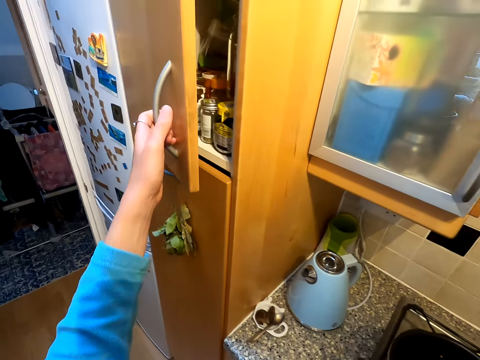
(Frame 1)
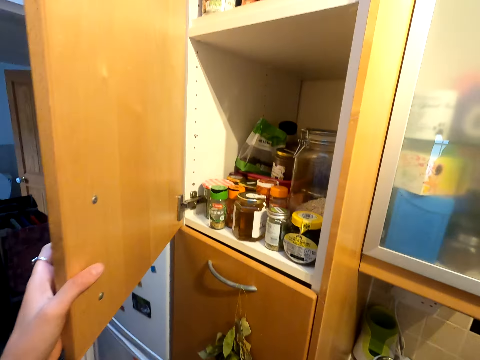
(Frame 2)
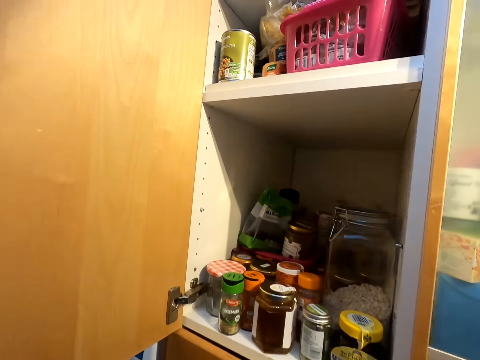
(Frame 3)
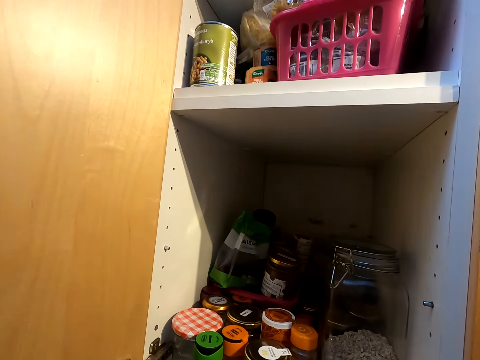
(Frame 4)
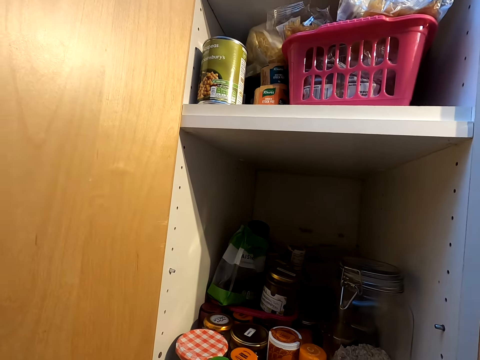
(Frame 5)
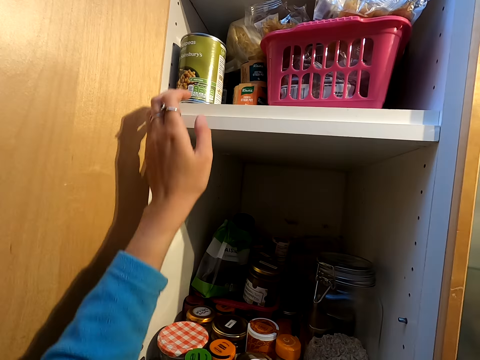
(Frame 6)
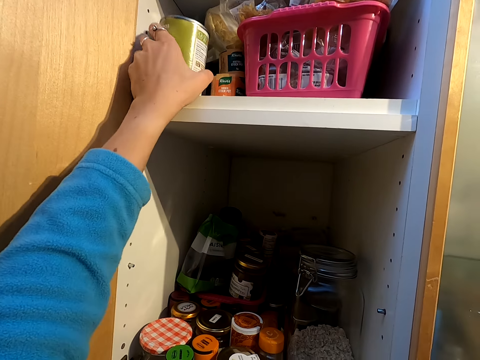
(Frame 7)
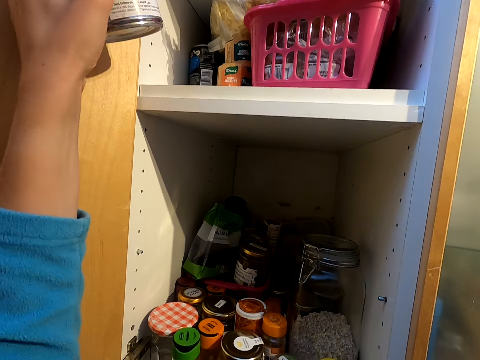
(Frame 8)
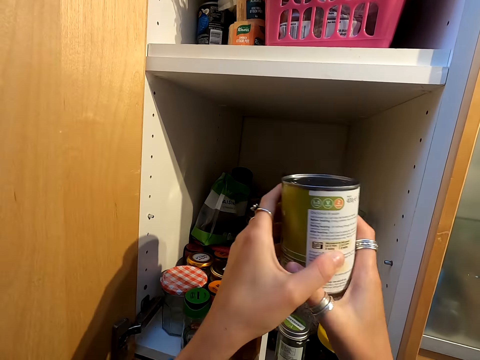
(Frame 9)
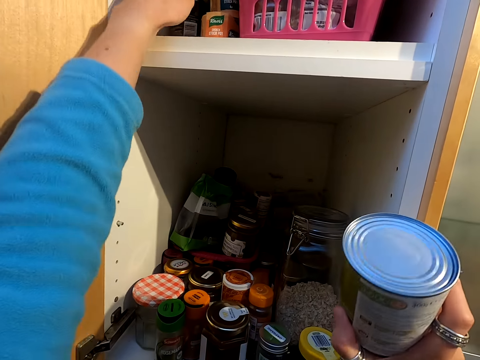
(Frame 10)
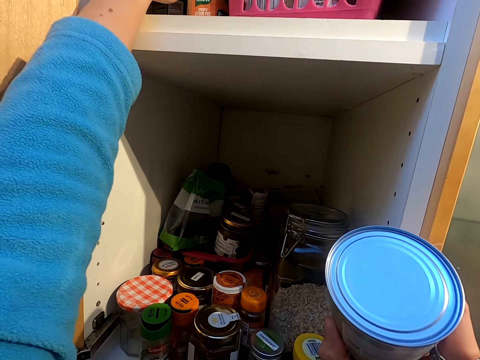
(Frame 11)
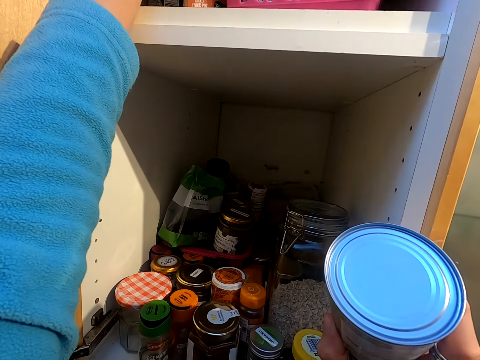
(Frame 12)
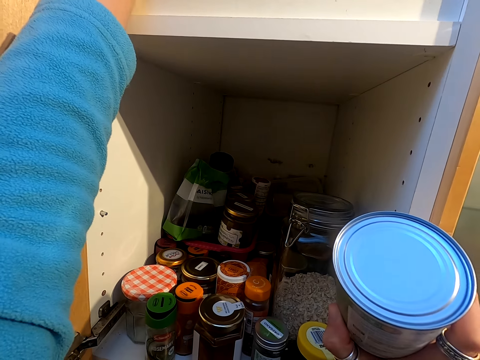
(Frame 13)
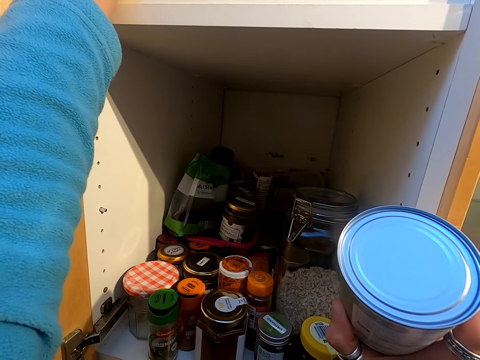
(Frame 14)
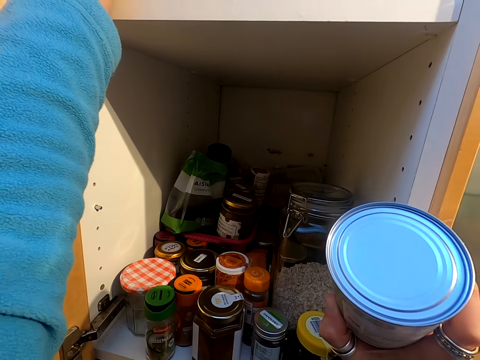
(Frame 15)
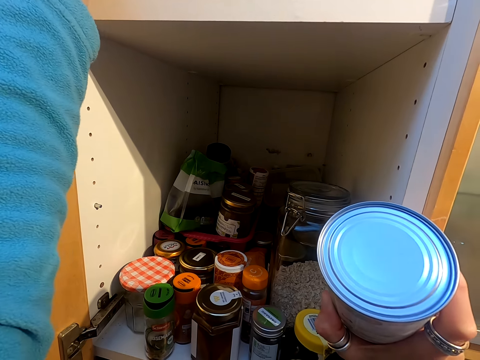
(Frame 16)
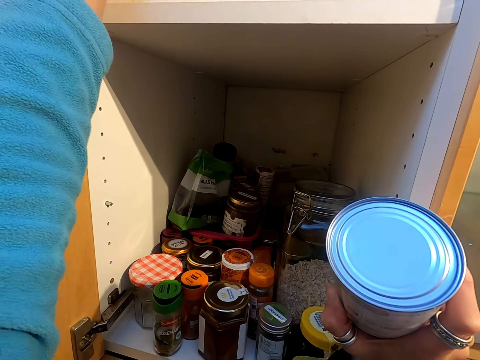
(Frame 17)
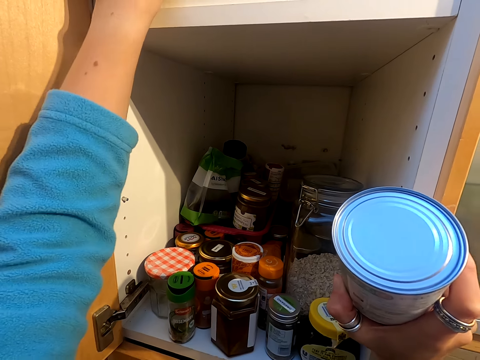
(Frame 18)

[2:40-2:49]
The camera wearer opens the kitchen cabinet. They take an ingredient storage container.

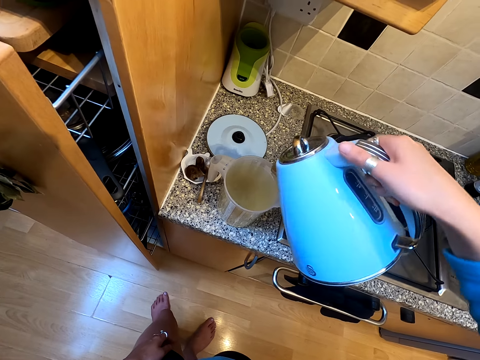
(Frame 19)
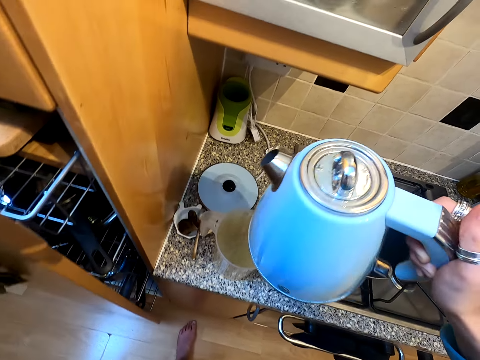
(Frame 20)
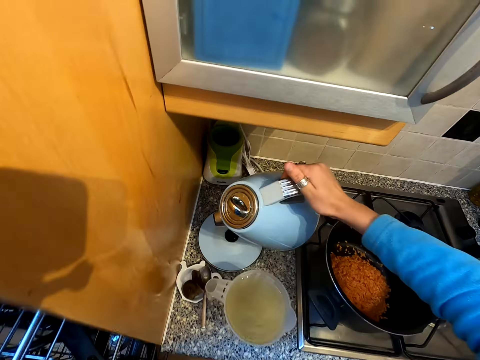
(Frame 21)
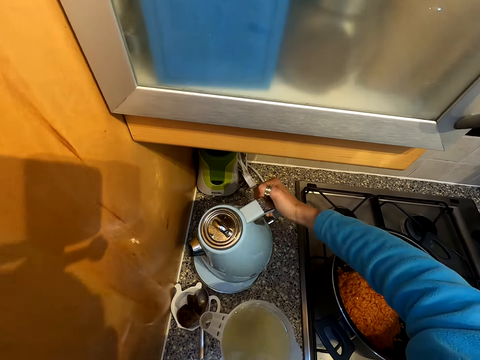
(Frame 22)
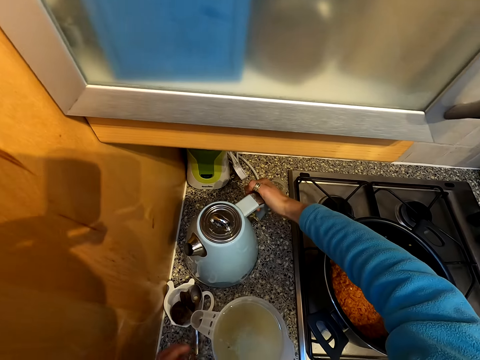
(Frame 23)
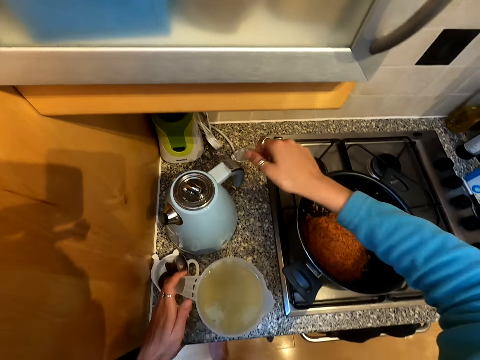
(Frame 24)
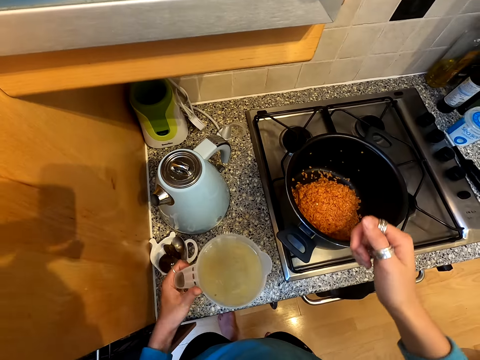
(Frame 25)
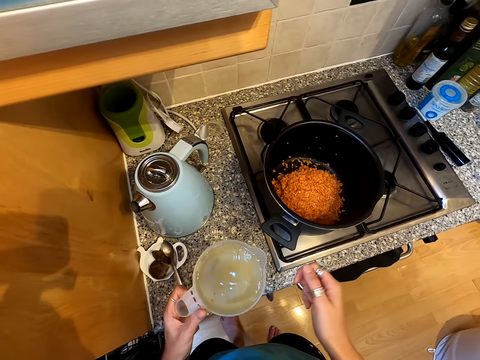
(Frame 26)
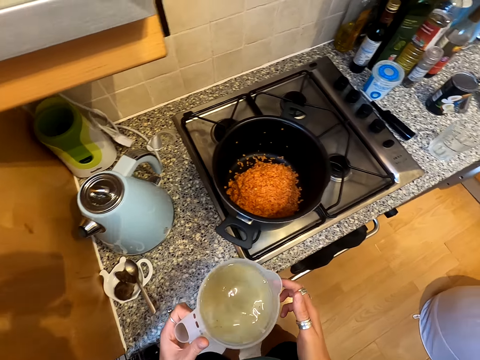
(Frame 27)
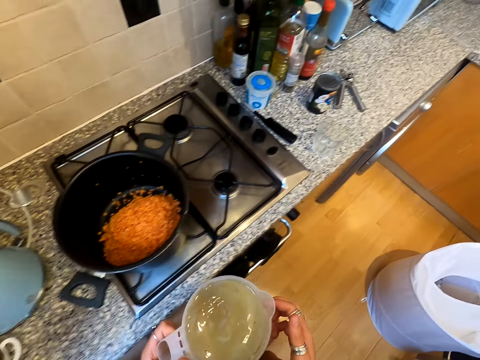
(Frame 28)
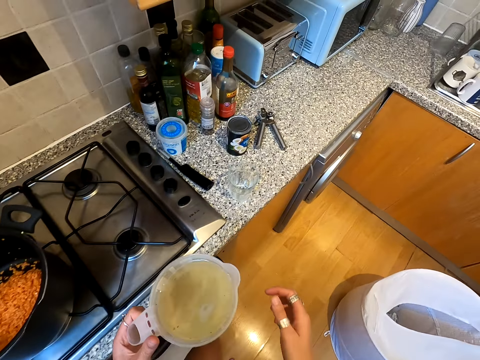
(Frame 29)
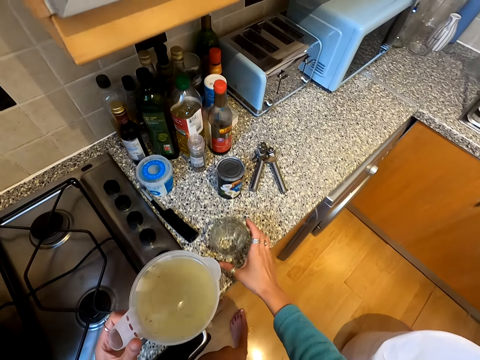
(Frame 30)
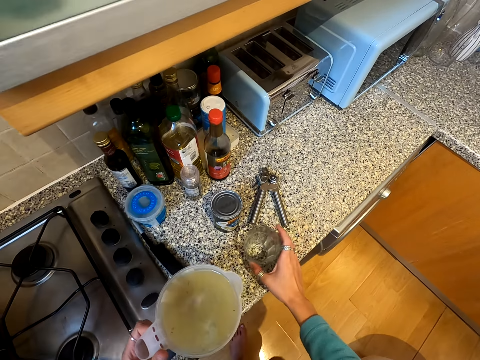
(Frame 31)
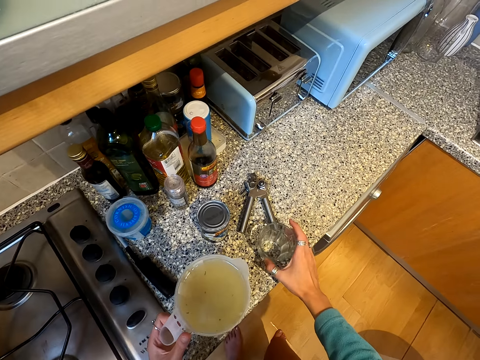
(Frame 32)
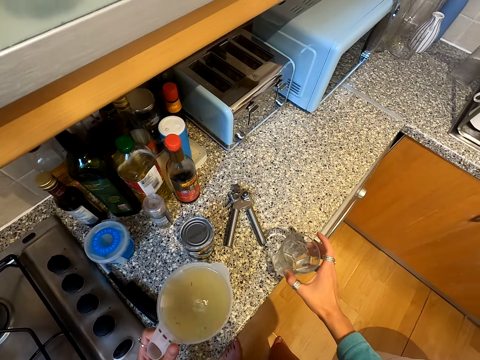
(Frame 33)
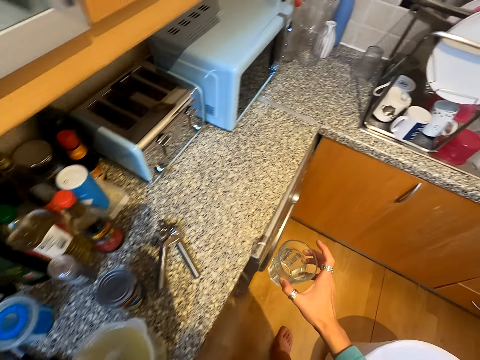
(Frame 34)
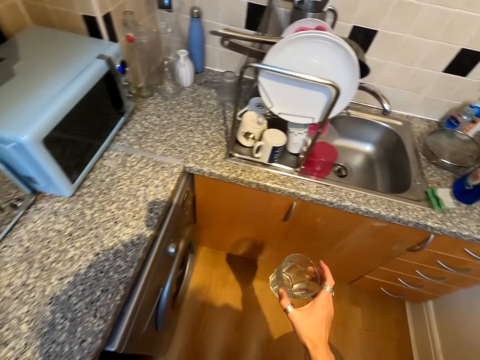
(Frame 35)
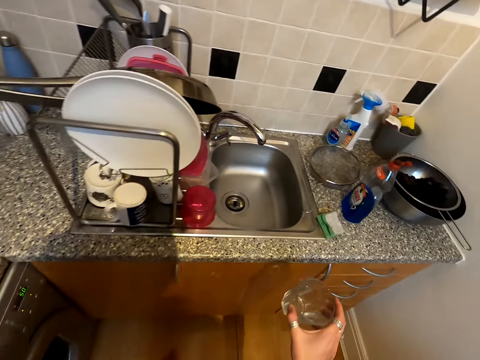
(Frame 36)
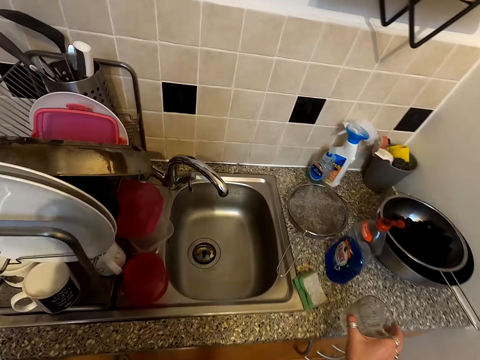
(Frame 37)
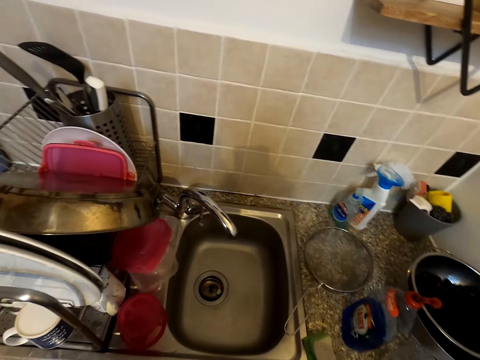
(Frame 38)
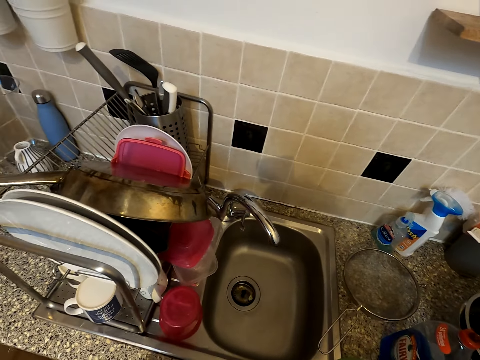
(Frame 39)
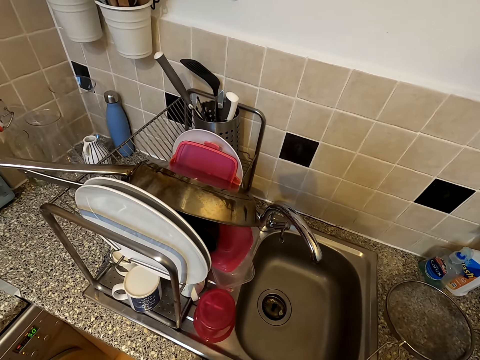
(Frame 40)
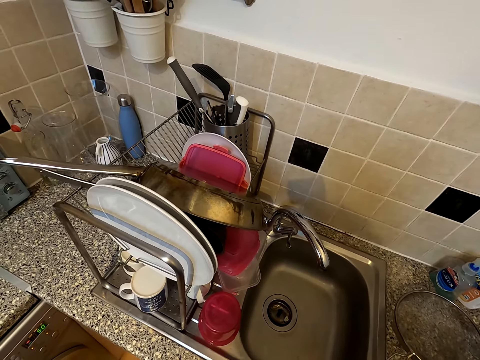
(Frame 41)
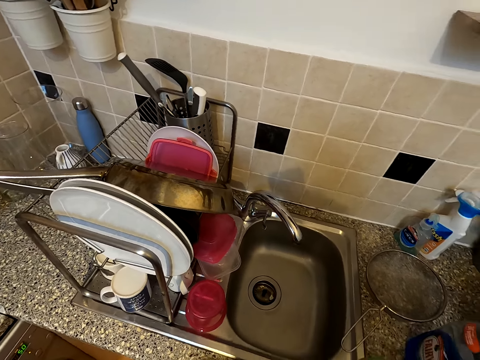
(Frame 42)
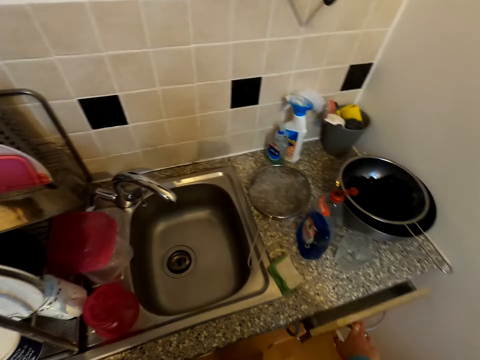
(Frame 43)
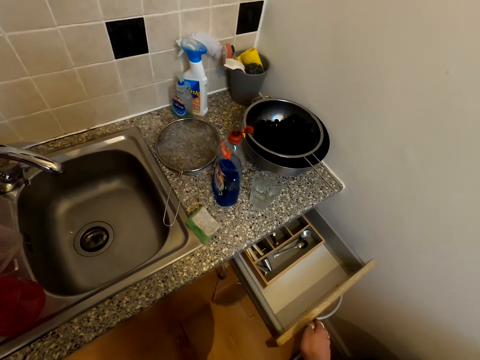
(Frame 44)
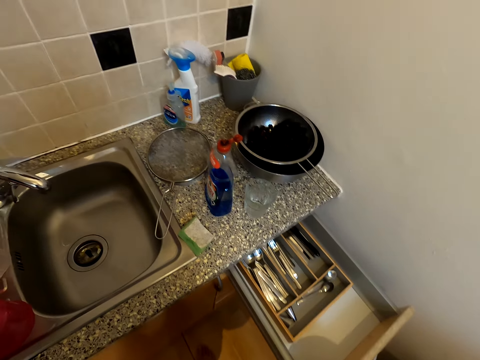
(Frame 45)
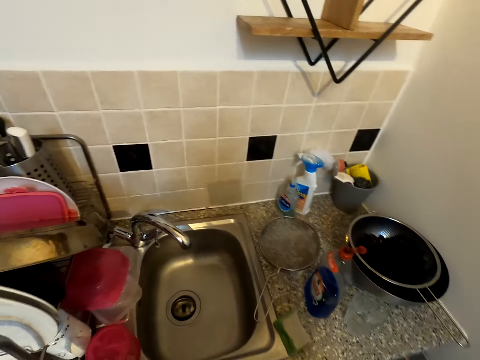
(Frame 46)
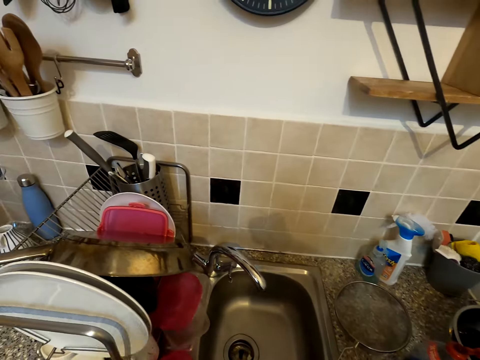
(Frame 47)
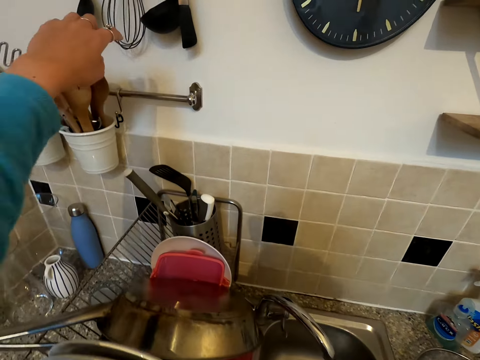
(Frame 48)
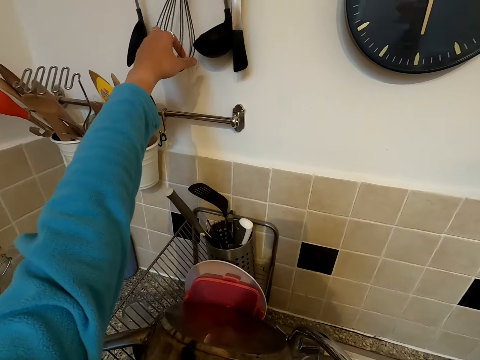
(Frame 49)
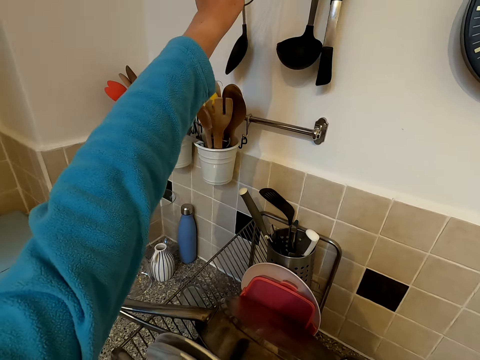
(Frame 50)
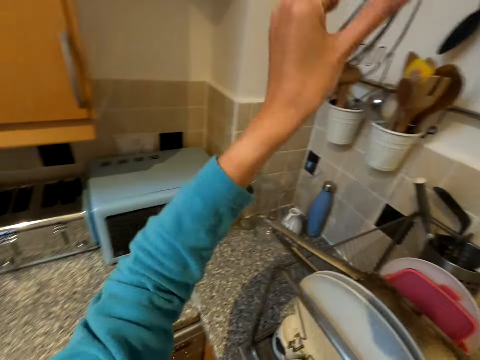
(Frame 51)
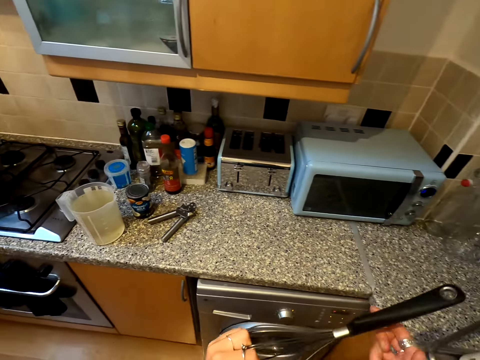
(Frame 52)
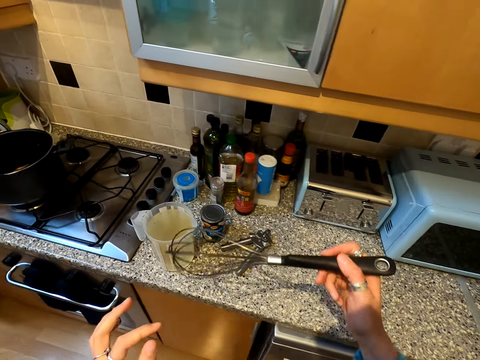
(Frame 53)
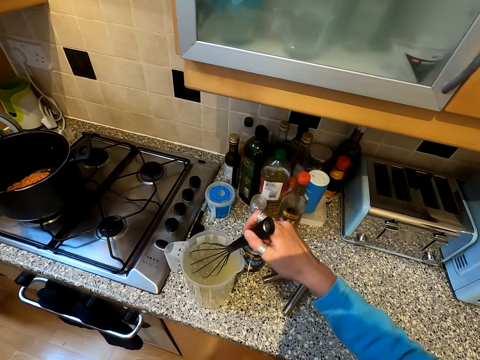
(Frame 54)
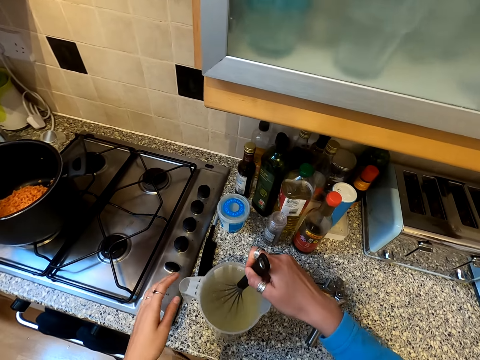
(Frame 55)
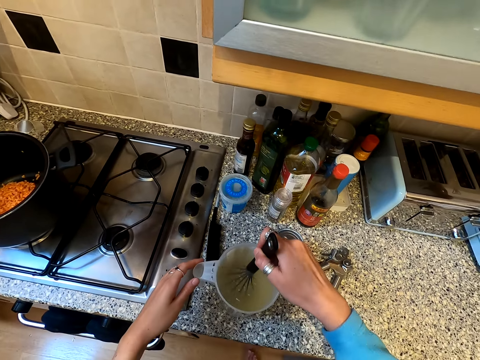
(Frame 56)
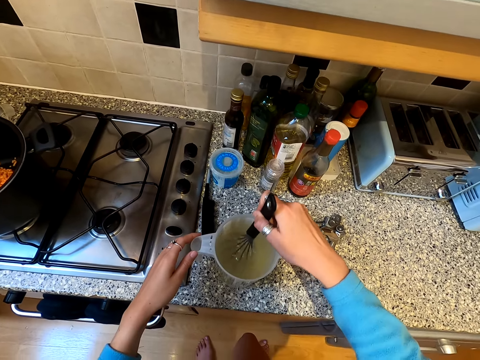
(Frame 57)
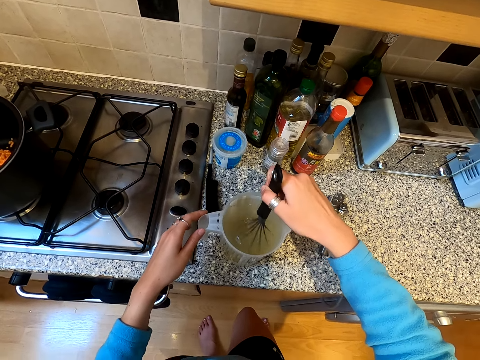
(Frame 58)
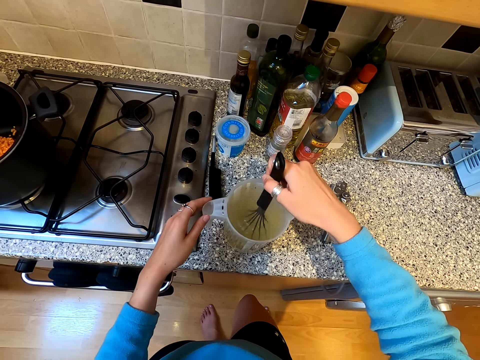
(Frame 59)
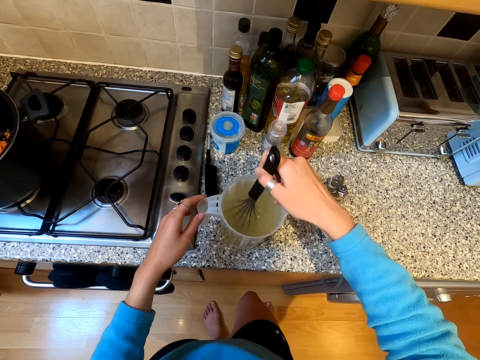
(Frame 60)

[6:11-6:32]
The camera wearer puts down the electric kettle on the kitchen cabinet. They take the jug. They walk around the kitchen. They move the glass on the kitchen cabinet. They walk around the kitchen. They put the glass on the kitchen cabinet. They look around. They open the drawer. They look around the kitchen. They pick up a wire whisk. They put the wire whisk in the jug. They stir the solution in the jug with the wire whisk.
